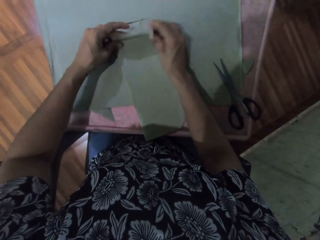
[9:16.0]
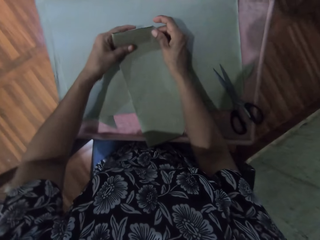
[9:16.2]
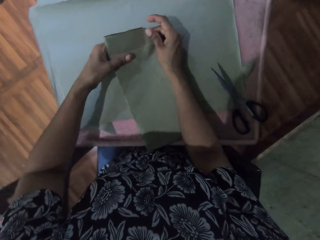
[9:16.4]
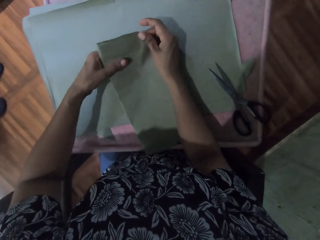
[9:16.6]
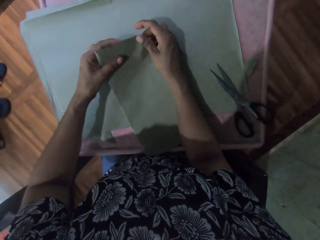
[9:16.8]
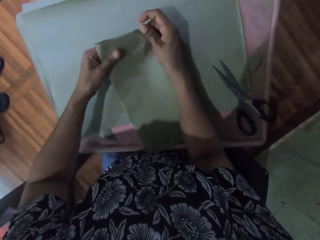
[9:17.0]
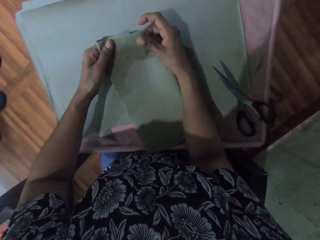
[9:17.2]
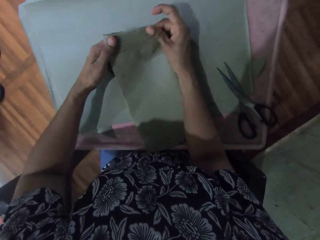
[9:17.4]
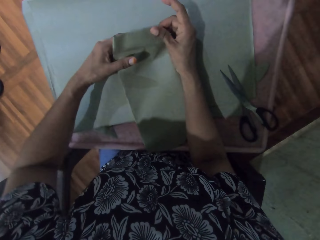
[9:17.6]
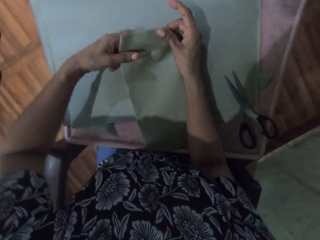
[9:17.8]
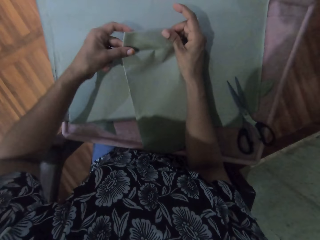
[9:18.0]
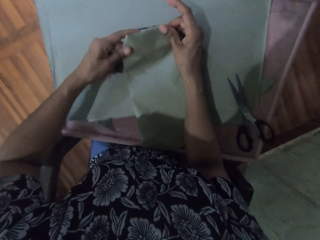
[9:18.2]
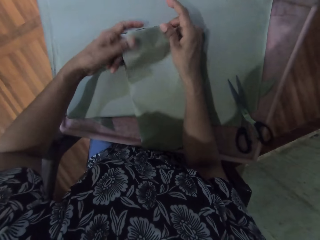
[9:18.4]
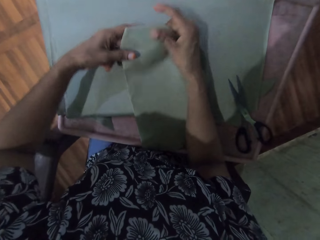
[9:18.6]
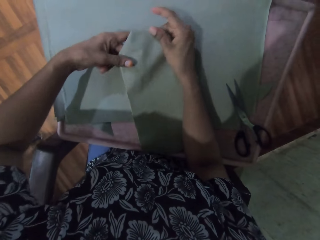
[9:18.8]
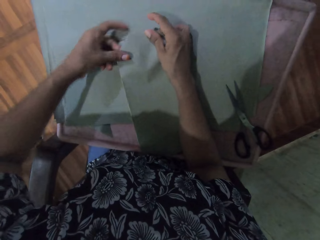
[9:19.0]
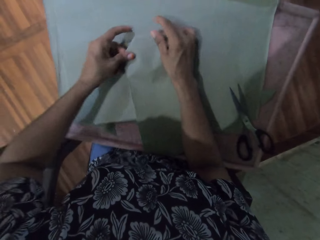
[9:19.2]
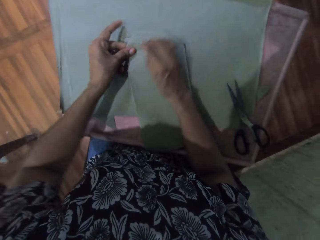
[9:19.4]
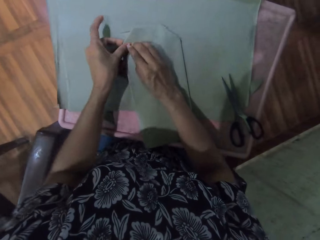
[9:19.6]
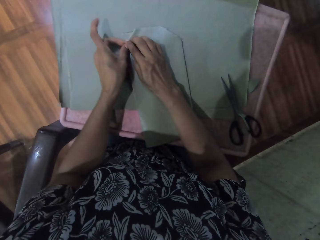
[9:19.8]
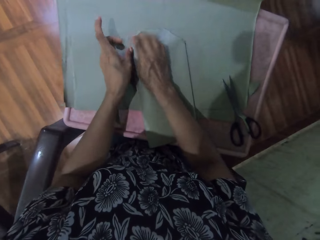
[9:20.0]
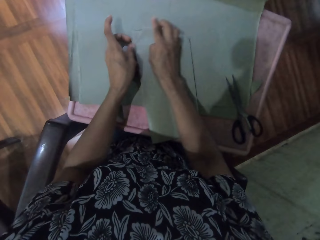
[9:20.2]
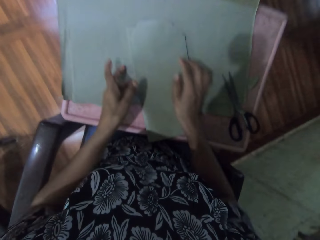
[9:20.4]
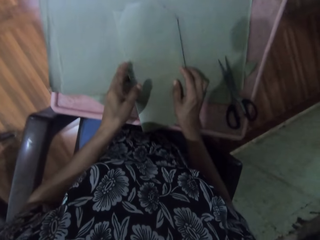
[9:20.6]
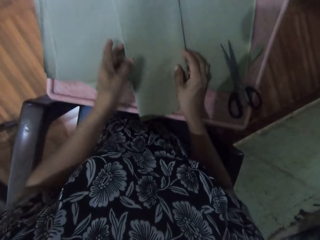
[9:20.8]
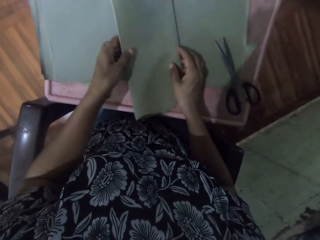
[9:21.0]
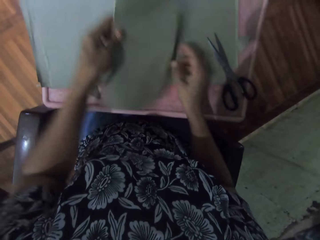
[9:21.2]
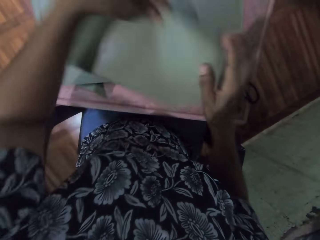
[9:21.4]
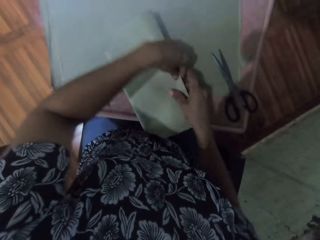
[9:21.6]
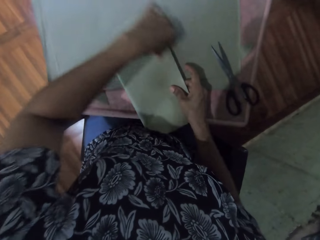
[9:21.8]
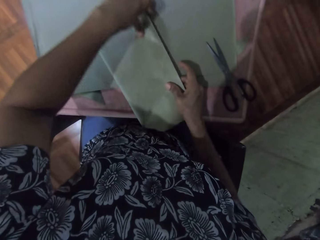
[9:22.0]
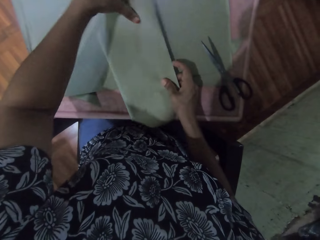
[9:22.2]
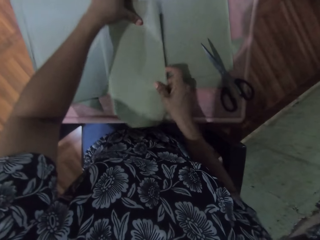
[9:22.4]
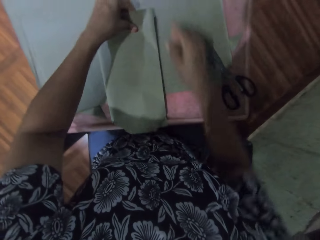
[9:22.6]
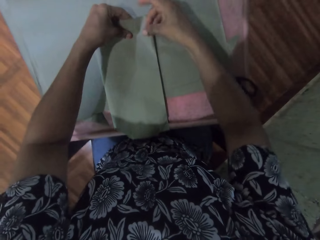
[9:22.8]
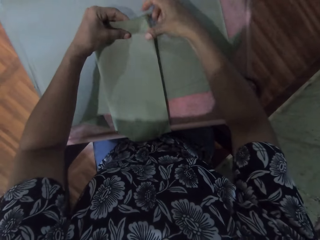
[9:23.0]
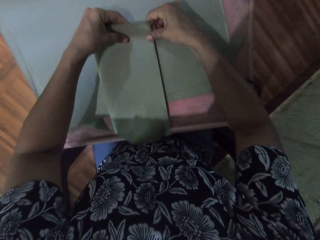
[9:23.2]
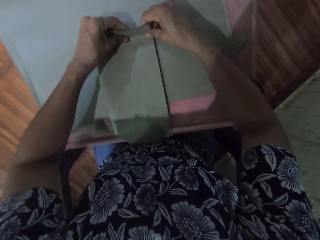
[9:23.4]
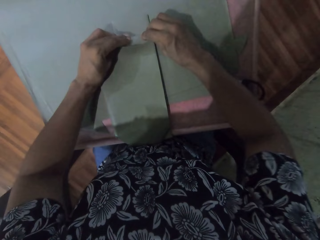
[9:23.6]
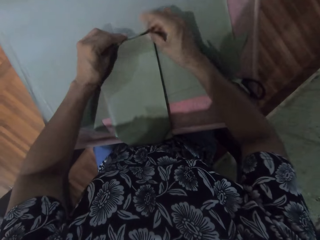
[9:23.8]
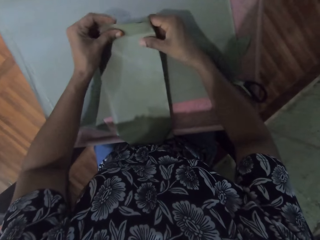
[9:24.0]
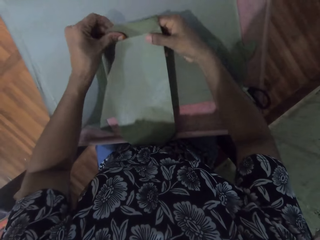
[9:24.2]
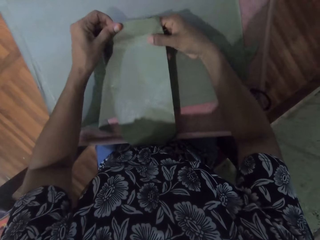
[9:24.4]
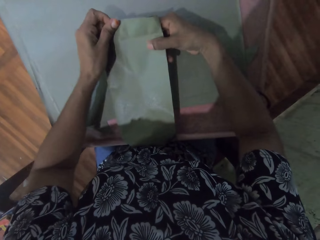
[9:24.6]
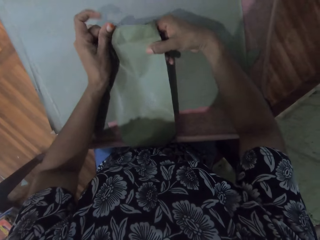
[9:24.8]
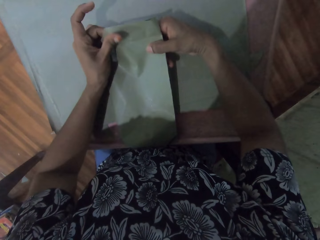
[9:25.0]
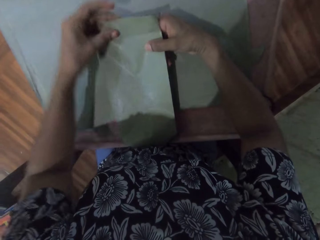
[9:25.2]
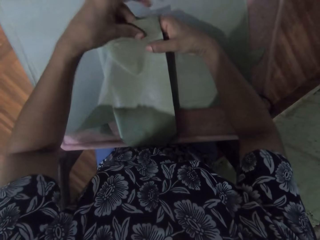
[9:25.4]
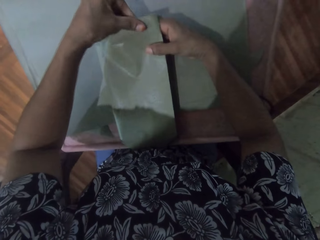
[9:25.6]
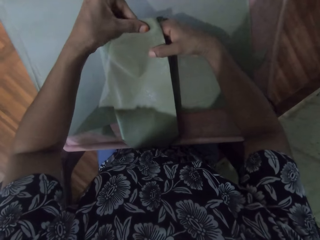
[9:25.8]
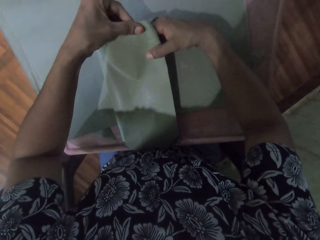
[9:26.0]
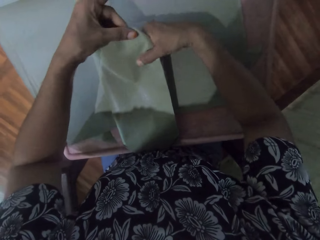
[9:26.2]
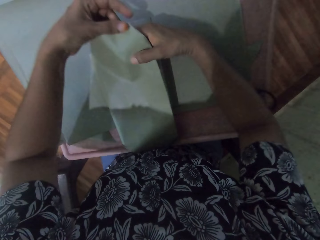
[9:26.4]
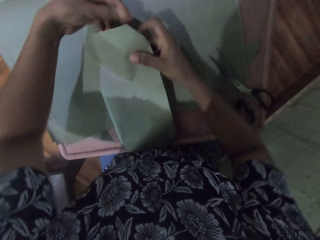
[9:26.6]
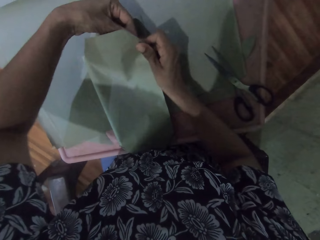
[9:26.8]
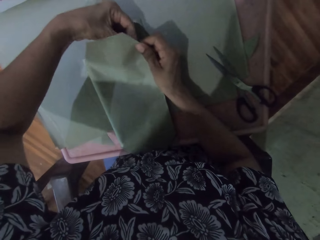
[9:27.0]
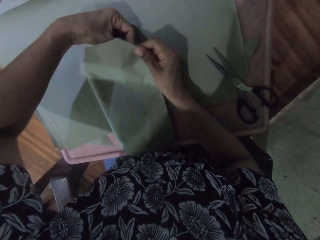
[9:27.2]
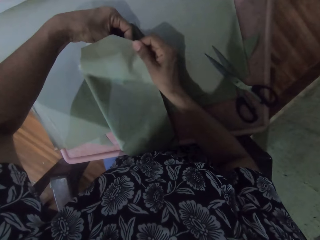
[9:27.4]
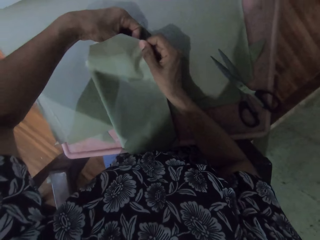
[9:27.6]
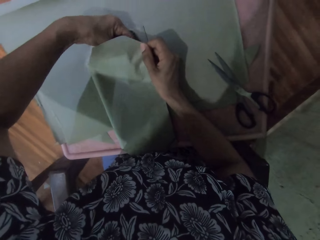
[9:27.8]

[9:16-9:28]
The camera wearer folds a paper. They cover a book. They pick the wrapped book from the table with both hands. They drop the wrapped book on the table with both hands. They wrap the brown paper around the book on the table with both hands.

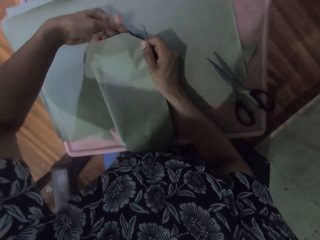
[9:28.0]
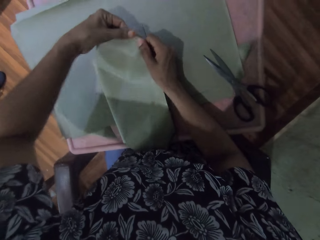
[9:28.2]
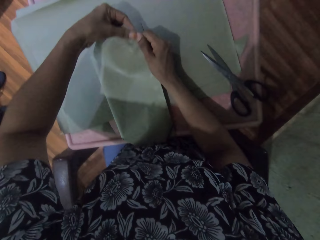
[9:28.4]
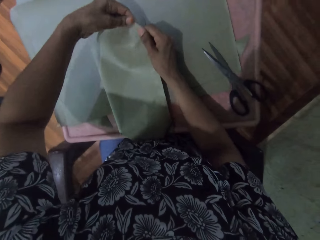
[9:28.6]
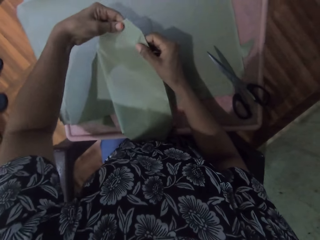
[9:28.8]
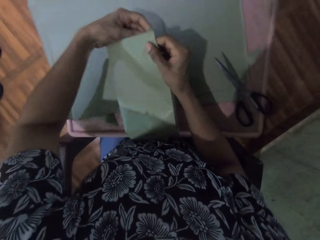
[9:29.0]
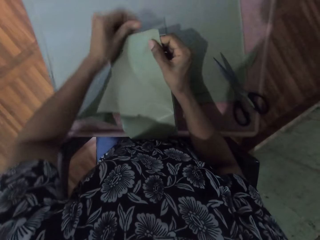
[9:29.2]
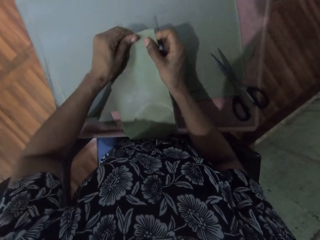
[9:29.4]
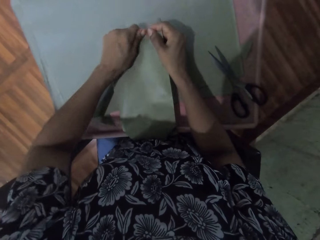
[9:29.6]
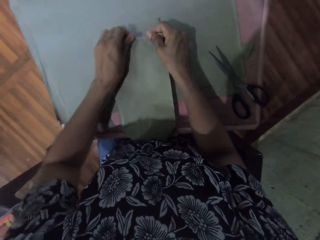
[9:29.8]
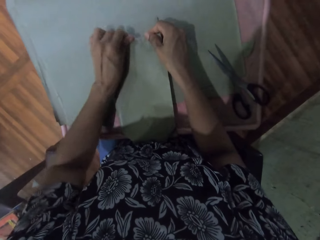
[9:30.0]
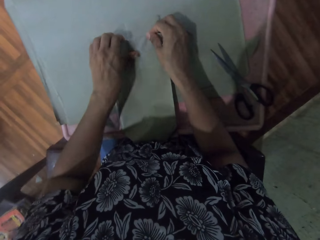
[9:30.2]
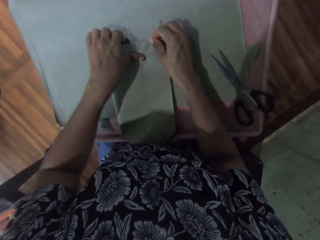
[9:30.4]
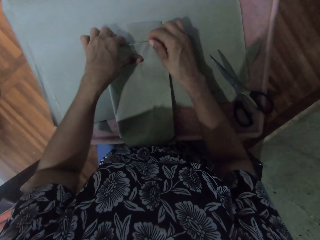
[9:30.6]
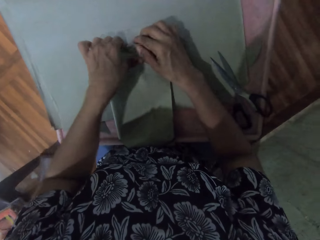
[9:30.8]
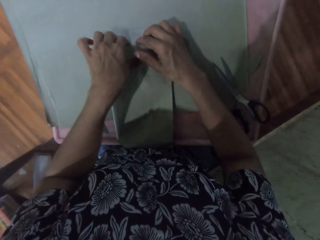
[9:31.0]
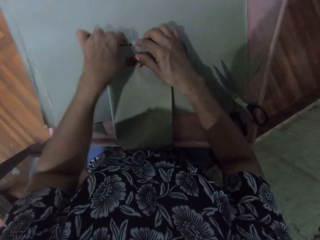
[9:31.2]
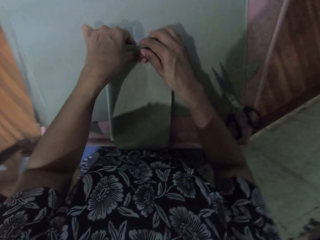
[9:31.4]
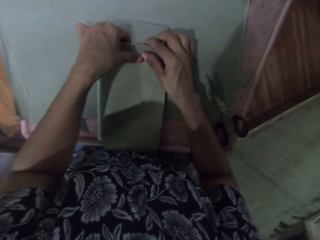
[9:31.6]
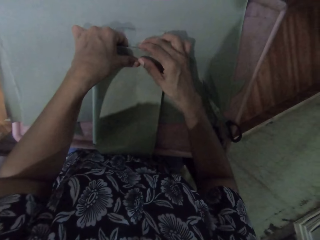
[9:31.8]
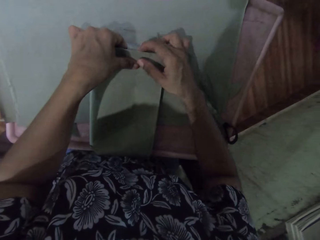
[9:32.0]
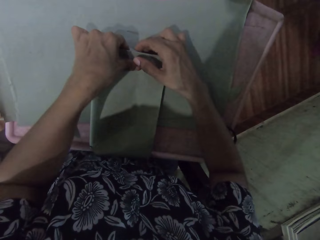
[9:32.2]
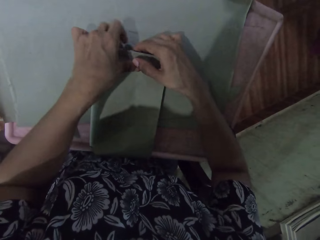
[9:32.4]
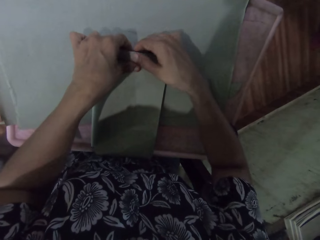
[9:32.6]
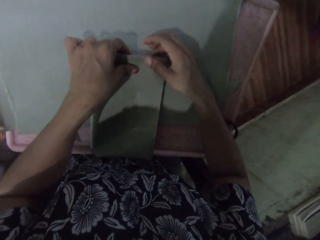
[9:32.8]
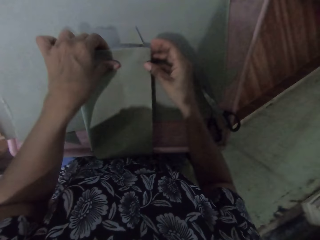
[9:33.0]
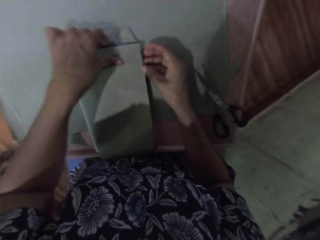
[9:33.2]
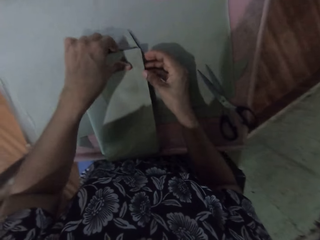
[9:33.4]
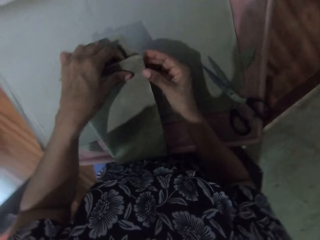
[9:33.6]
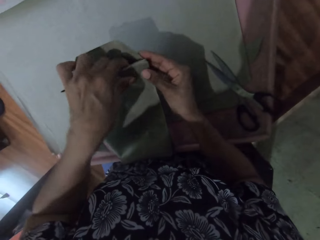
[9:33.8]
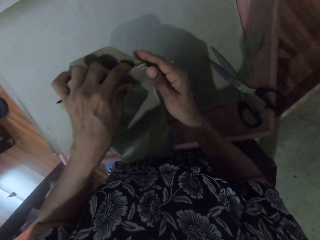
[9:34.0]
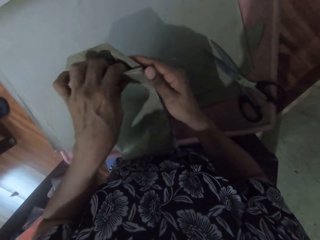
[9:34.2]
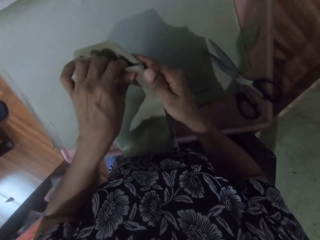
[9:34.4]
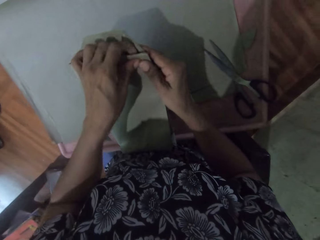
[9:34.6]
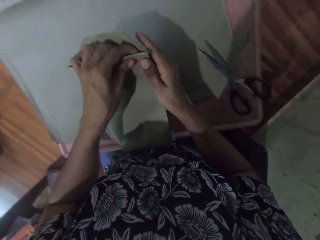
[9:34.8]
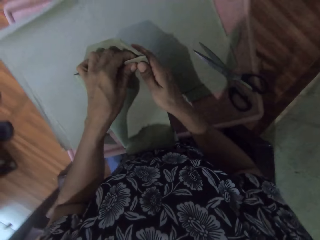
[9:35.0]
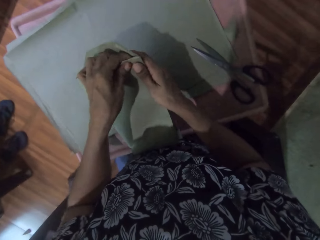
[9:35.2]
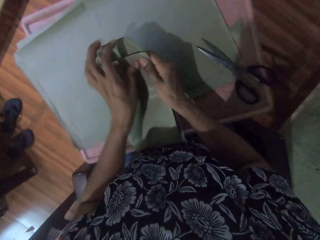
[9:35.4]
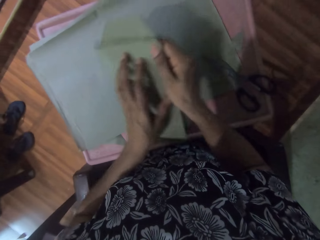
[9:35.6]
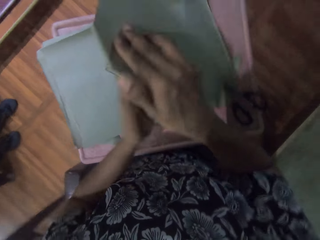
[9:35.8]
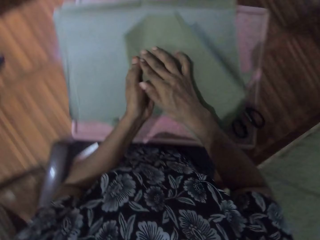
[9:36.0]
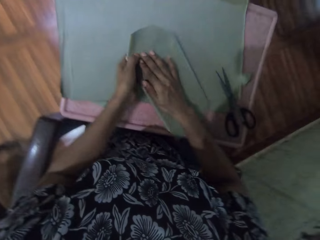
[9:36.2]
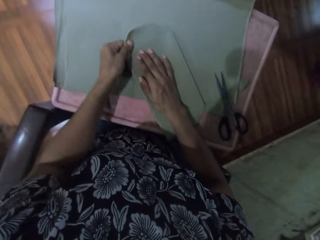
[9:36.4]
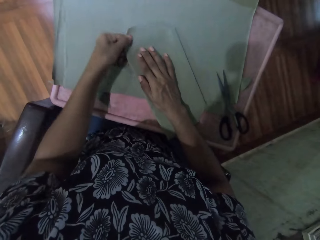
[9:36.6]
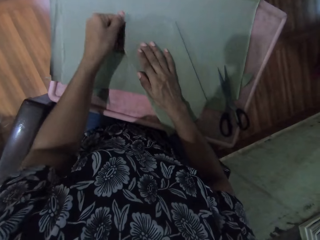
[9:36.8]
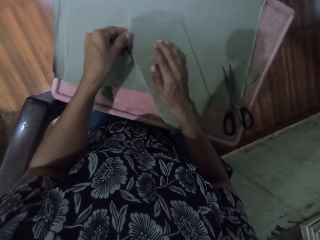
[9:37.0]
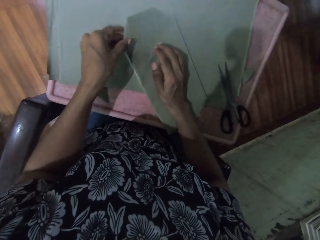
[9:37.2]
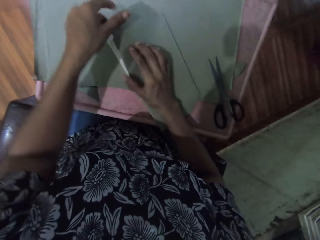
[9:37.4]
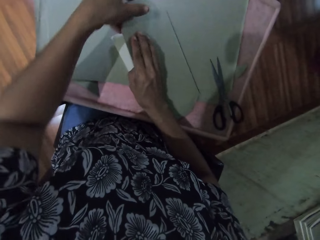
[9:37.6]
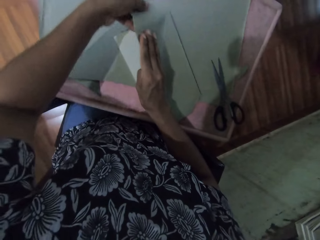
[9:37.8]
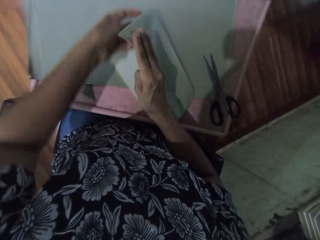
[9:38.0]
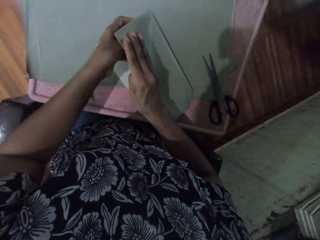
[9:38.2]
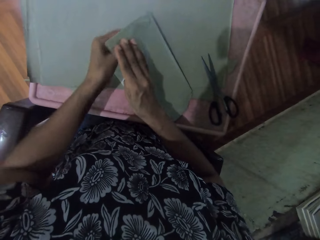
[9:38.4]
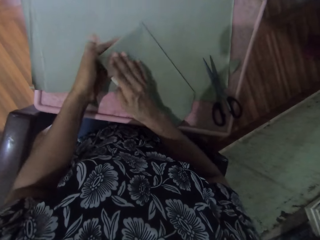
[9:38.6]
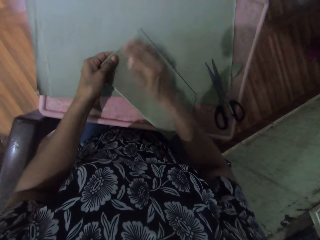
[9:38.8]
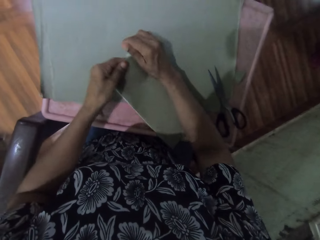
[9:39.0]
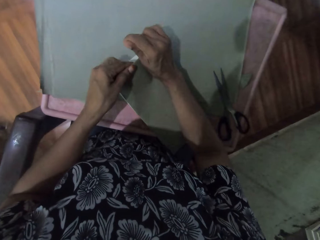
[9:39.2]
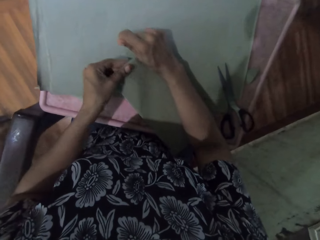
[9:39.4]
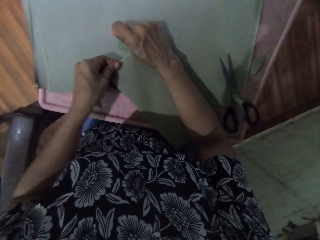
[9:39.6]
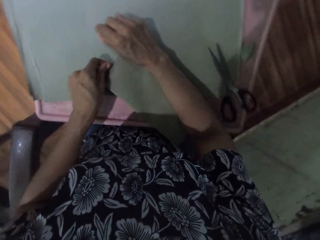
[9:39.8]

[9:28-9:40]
The camera wearer flips the wrapped book on the table with both hands. They wrap the brown paper around the book on the table with both hands.
